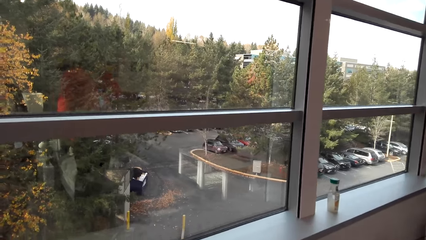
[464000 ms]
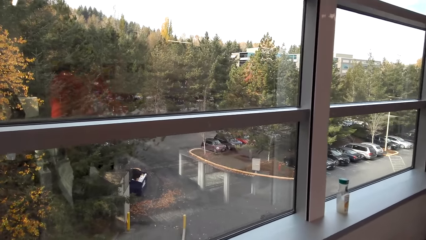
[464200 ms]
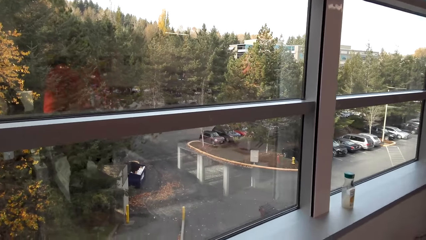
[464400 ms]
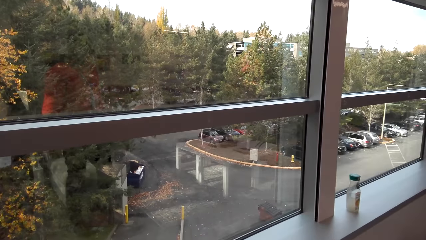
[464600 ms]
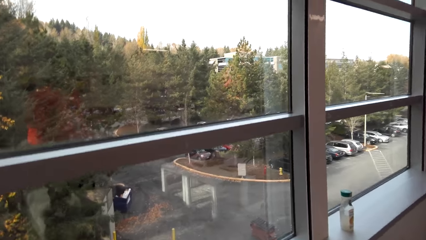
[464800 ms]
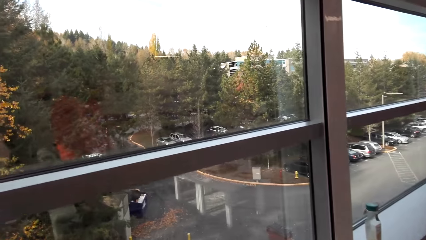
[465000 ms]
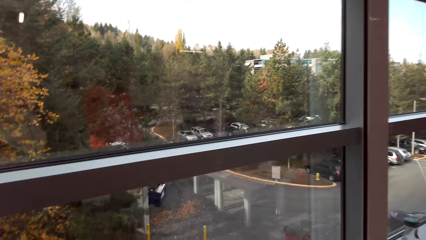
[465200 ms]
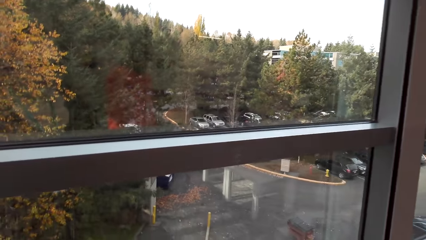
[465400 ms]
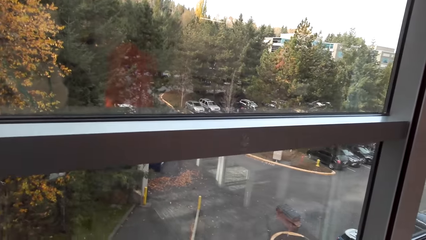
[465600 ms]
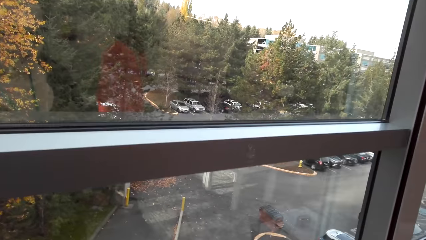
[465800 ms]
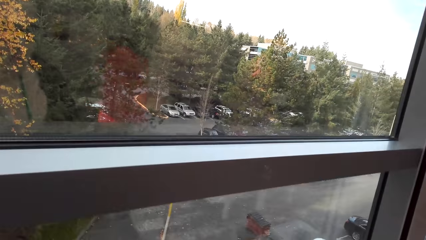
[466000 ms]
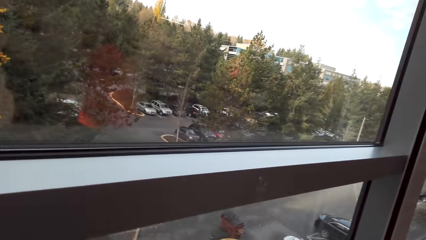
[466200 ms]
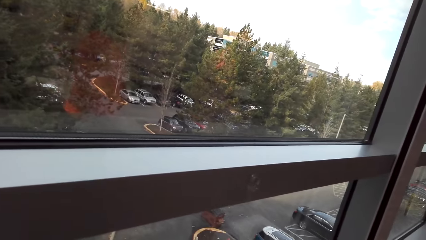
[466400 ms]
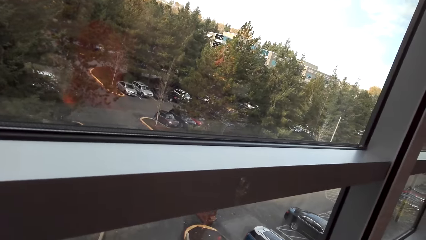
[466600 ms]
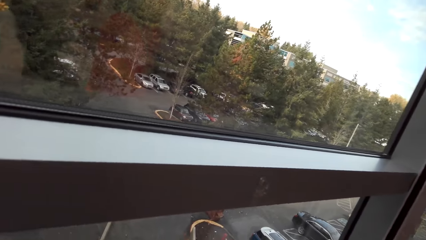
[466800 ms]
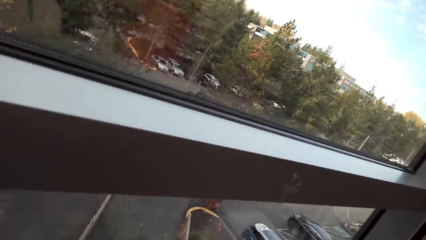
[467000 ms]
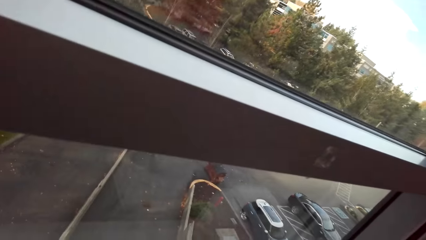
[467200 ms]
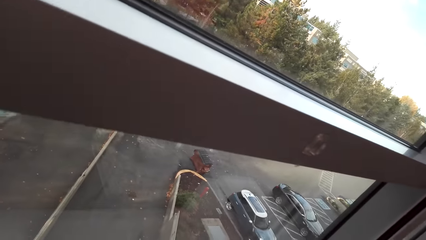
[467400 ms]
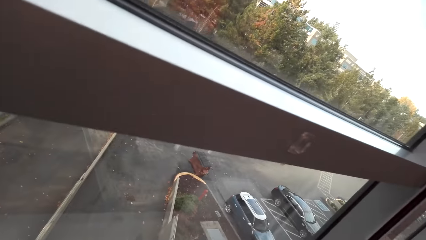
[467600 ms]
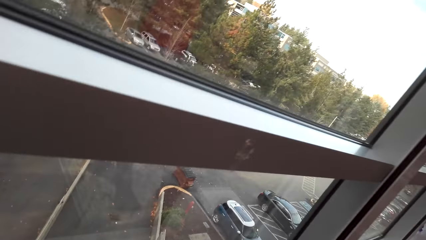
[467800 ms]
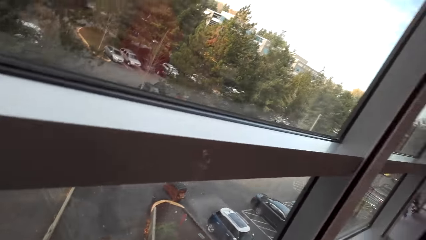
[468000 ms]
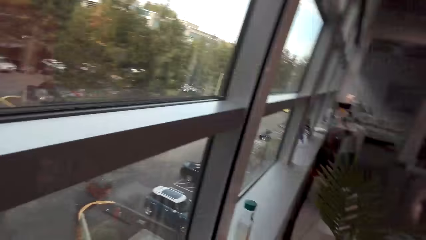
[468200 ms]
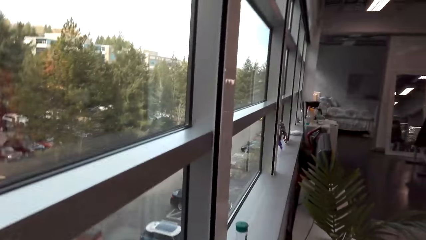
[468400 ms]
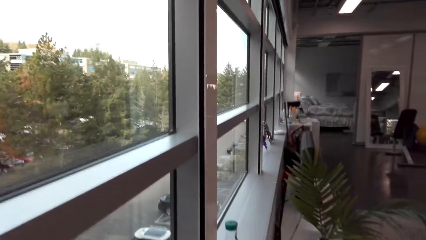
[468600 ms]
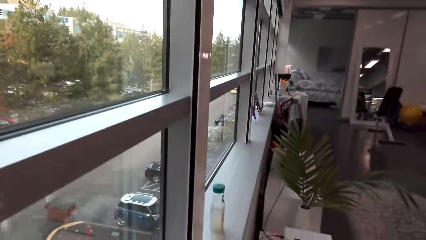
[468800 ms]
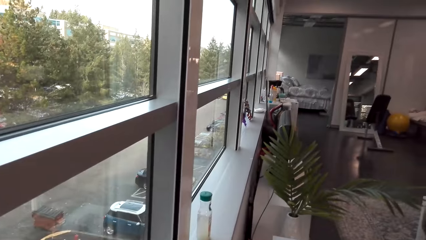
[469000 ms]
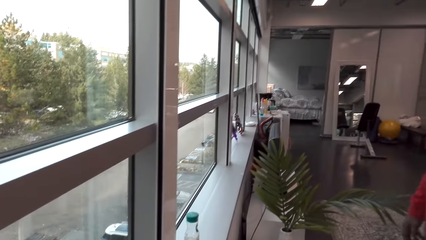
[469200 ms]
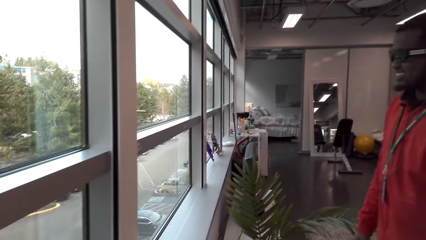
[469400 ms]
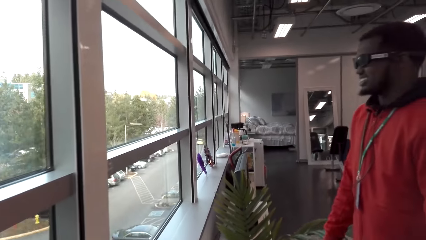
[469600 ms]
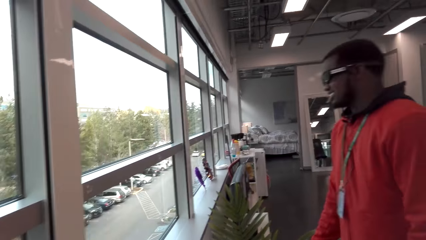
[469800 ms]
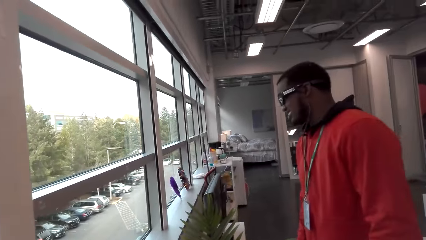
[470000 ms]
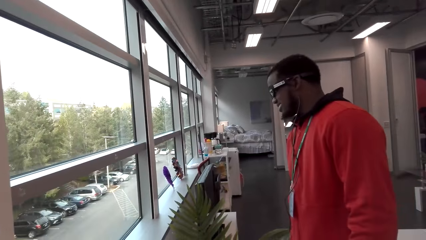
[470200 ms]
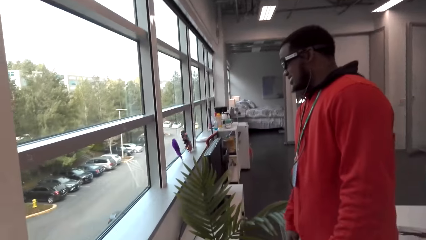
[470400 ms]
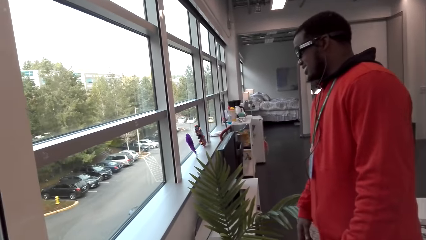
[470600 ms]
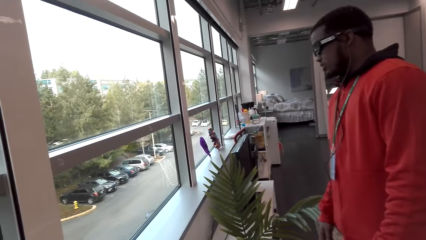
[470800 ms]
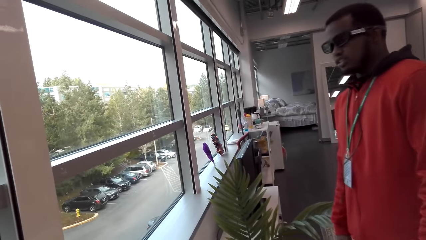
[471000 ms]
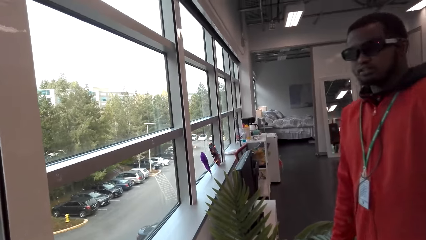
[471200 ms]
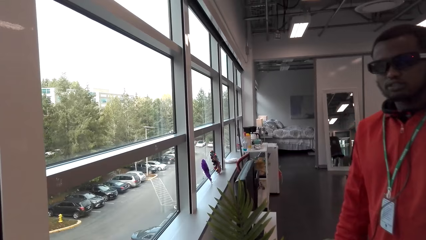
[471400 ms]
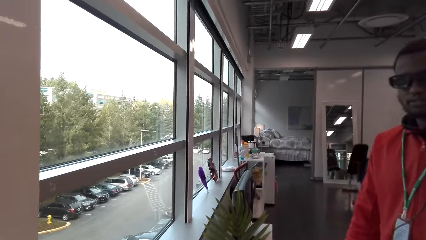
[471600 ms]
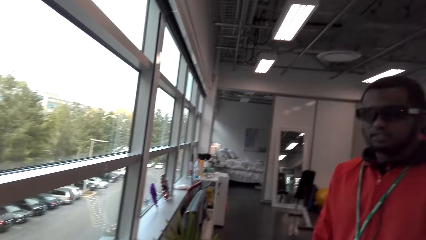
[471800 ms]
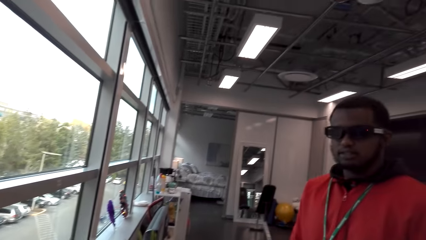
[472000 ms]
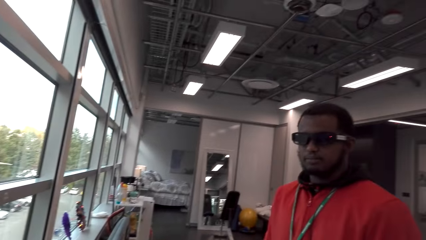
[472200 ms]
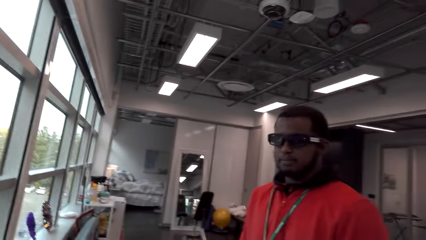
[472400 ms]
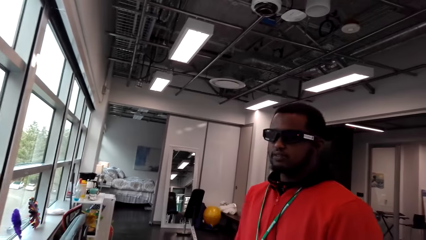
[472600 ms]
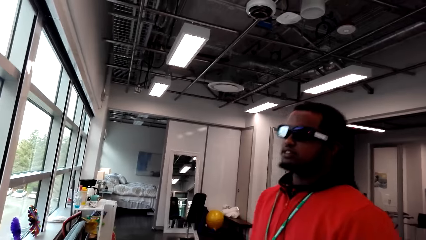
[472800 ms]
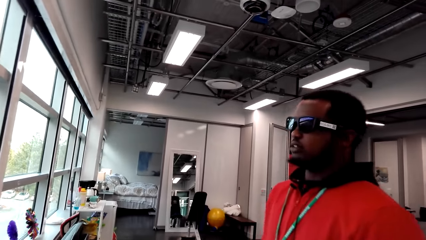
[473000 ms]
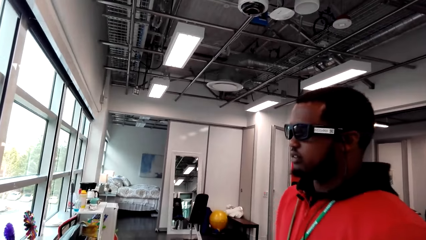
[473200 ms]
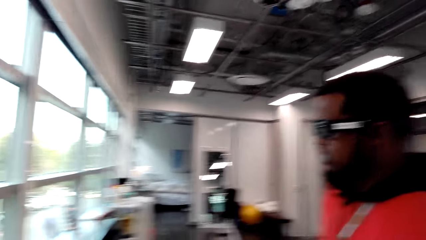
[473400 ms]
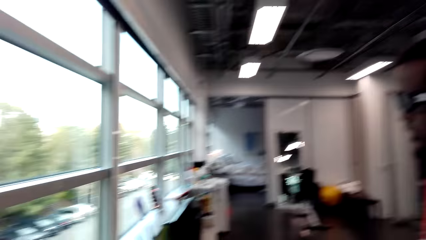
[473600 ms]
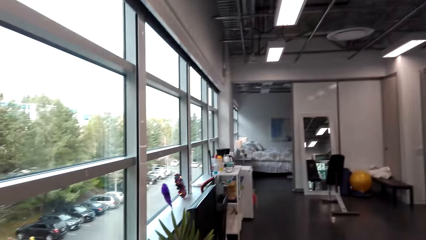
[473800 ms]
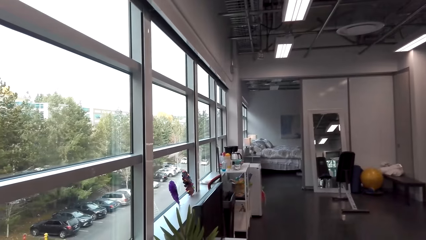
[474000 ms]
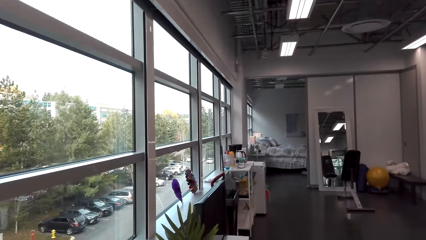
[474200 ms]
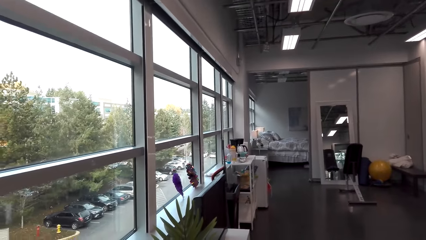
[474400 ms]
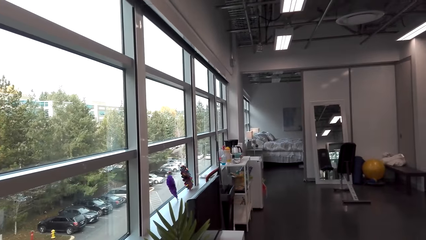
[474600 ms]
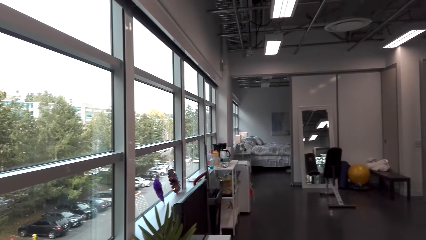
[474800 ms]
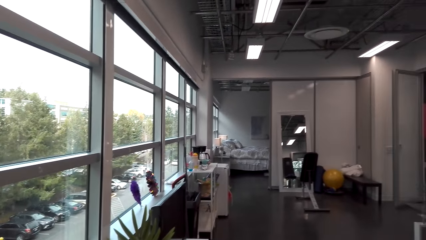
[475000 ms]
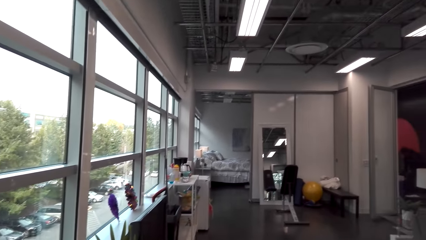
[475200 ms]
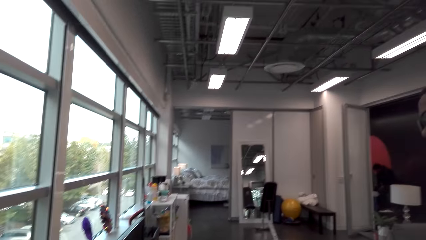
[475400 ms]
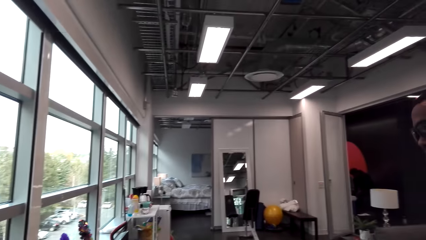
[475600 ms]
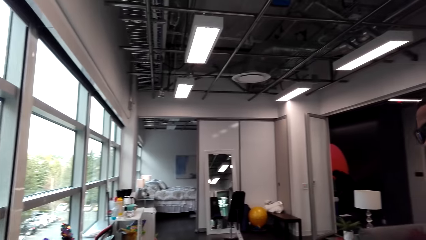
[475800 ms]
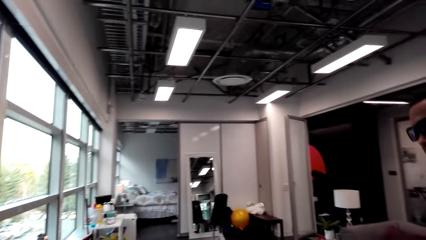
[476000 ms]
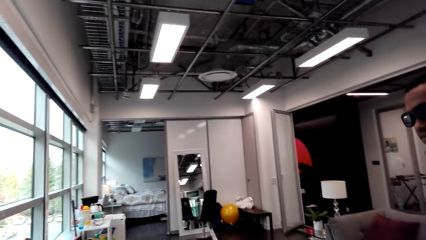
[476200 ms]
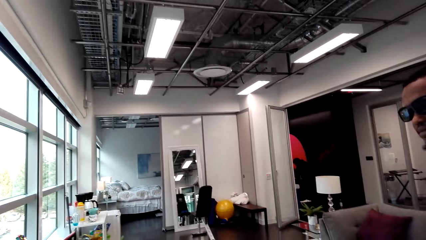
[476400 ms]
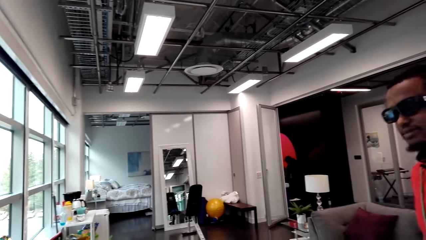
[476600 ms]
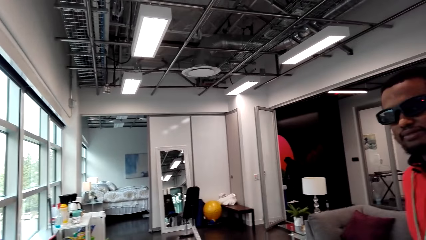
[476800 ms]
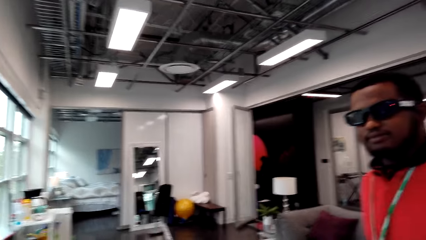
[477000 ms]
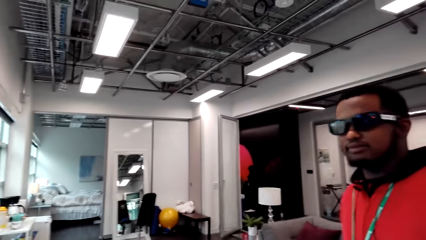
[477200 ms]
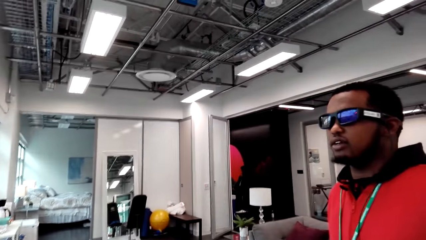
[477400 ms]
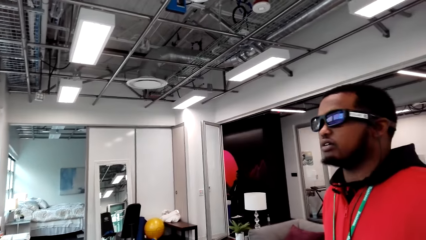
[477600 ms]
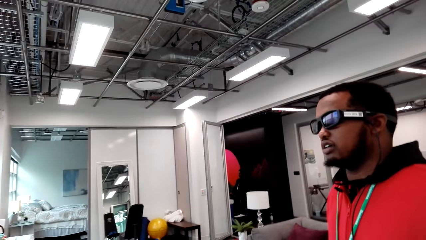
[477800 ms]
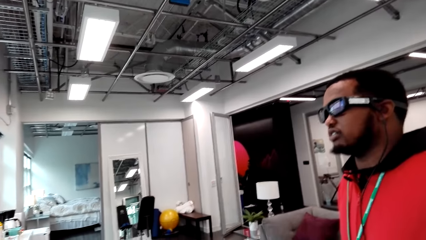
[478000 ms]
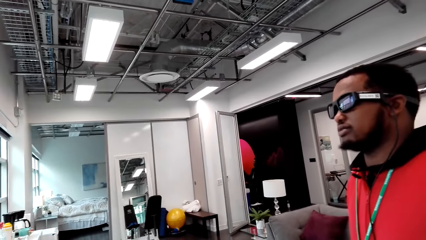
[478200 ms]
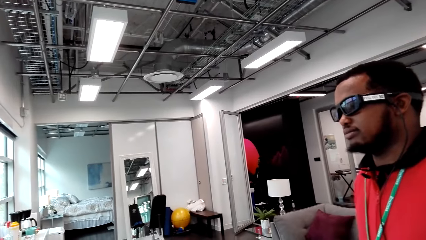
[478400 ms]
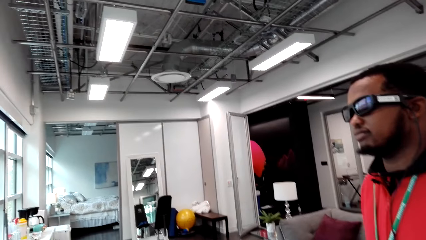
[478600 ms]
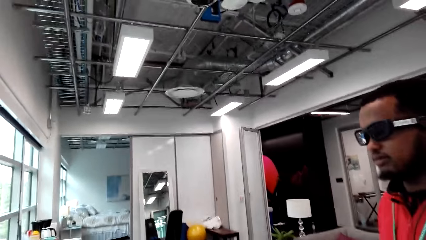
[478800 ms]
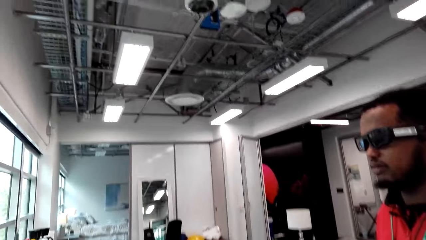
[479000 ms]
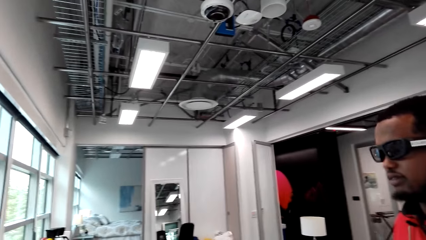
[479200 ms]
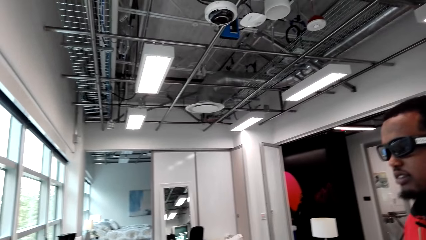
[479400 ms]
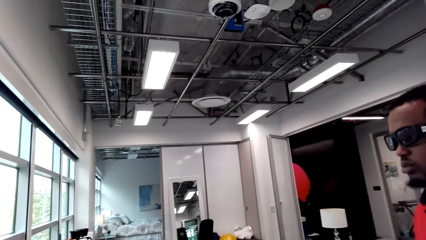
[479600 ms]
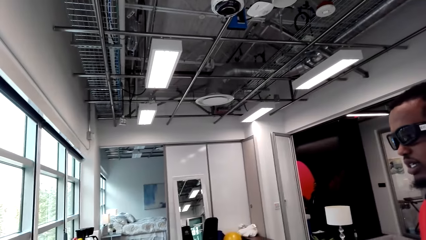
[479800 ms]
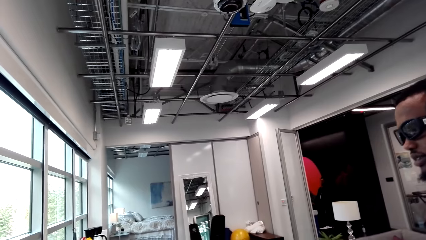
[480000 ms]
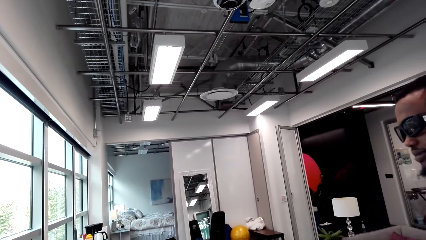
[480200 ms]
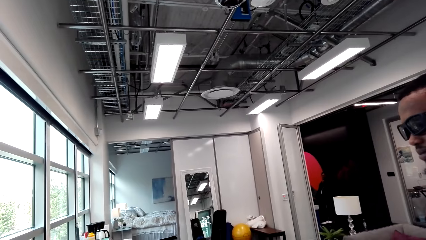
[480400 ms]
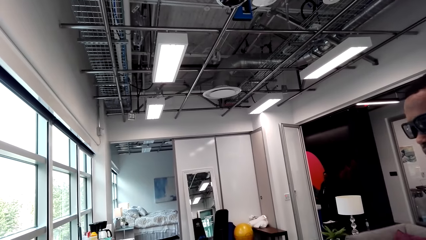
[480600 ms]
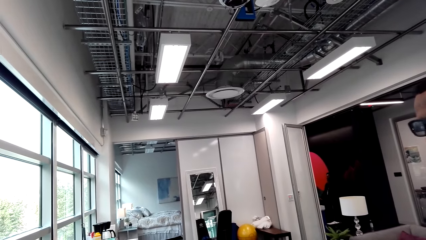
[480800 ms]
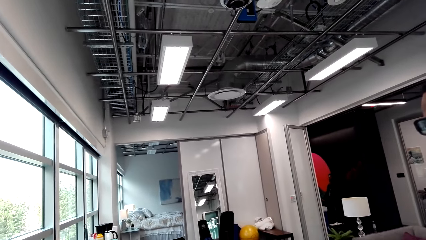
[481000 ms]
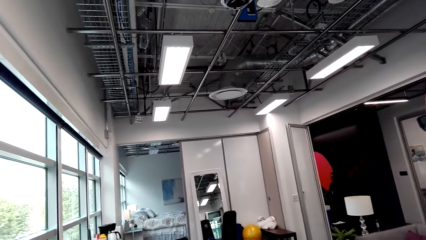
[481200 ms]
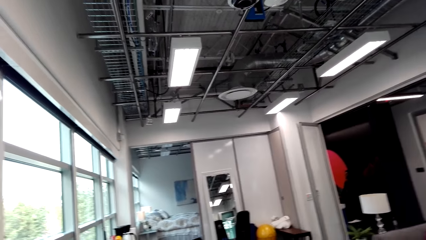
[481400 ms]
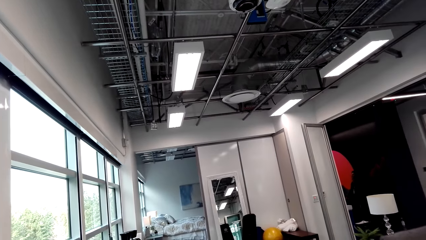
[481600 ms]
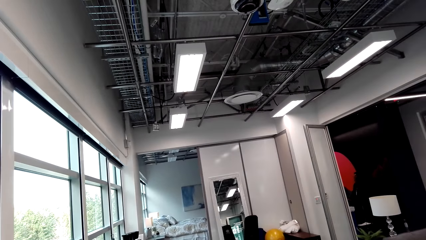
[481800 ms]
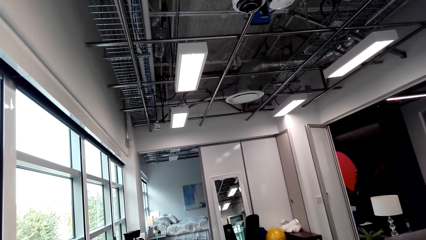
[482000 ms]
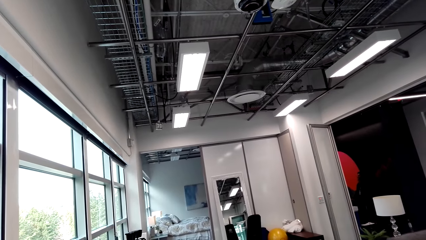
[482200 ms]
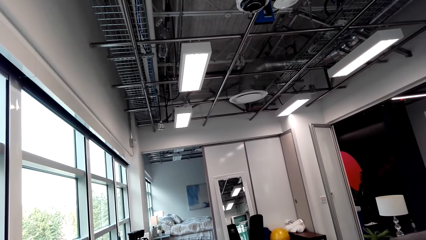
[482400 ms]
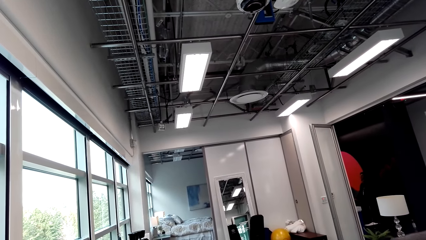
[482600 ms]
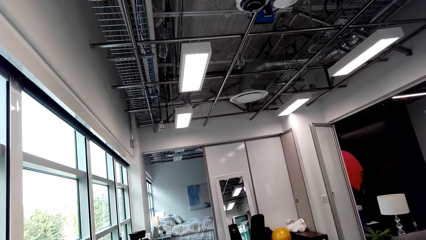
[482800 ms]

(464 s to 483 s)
The camera wearer talks. A man talks. The camera wearer talks. The man nods his head. The camera wearer talks.
